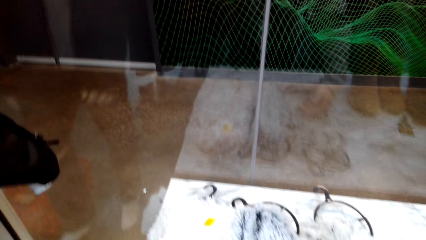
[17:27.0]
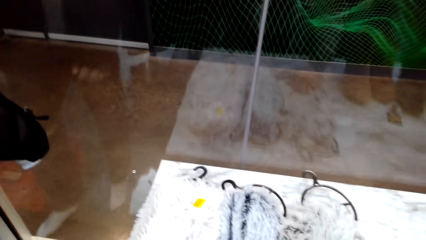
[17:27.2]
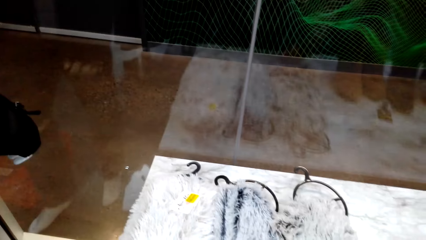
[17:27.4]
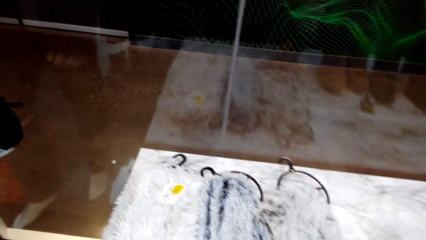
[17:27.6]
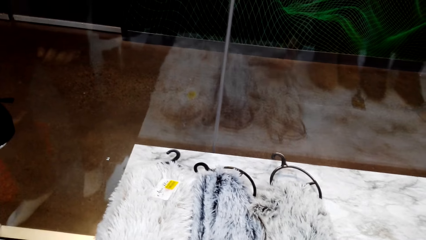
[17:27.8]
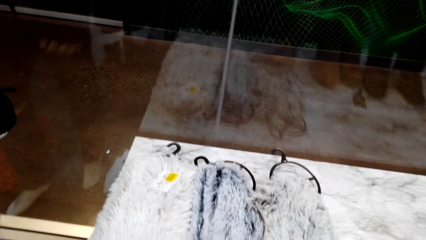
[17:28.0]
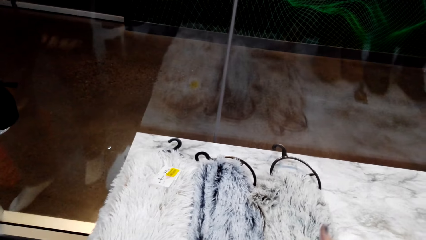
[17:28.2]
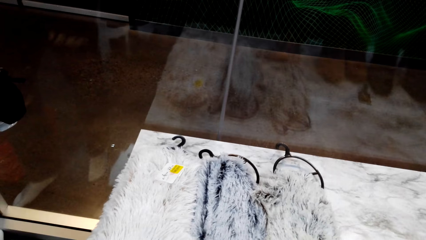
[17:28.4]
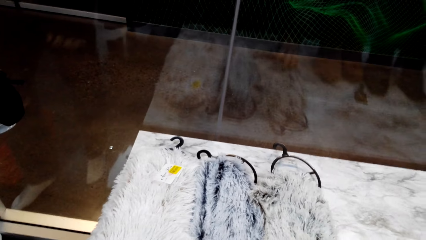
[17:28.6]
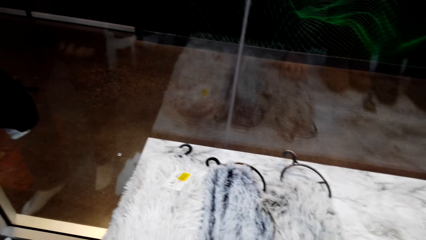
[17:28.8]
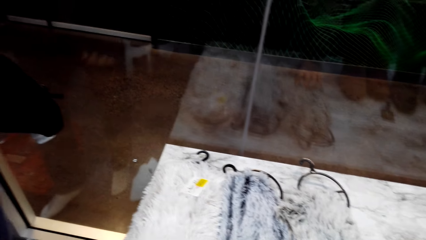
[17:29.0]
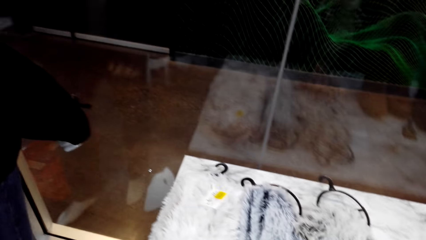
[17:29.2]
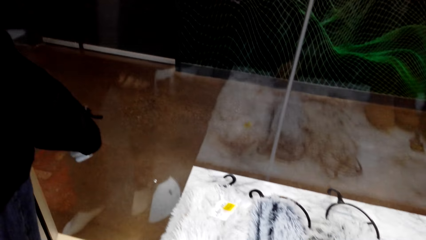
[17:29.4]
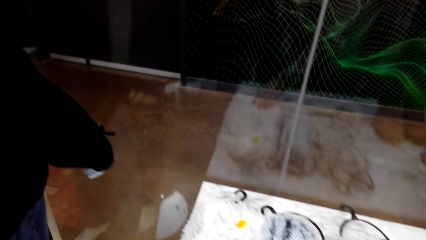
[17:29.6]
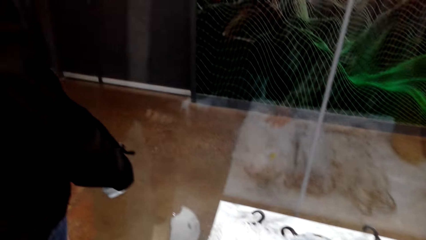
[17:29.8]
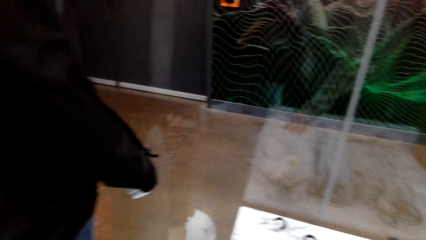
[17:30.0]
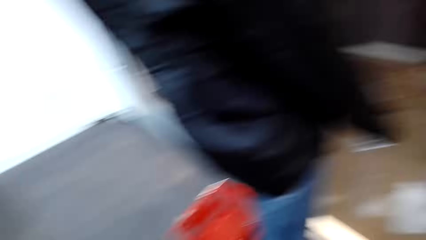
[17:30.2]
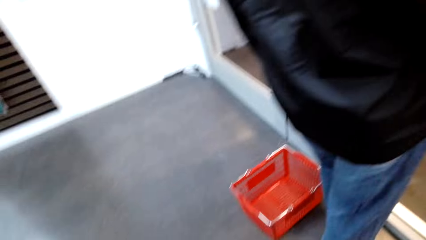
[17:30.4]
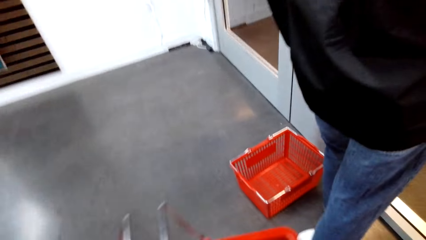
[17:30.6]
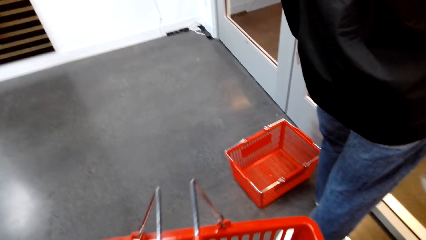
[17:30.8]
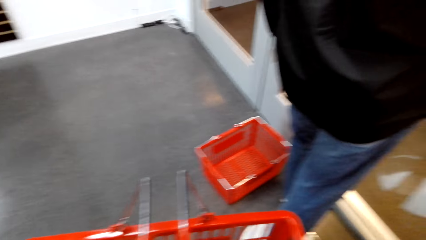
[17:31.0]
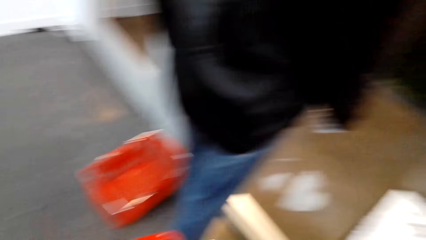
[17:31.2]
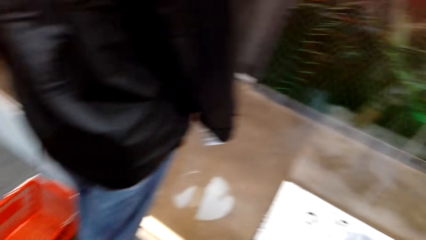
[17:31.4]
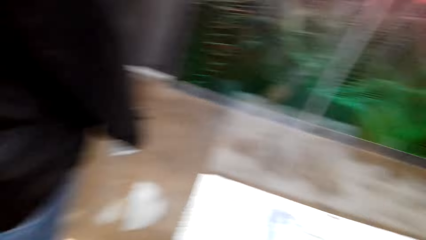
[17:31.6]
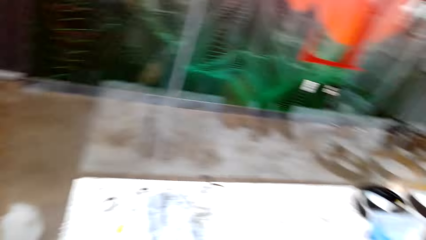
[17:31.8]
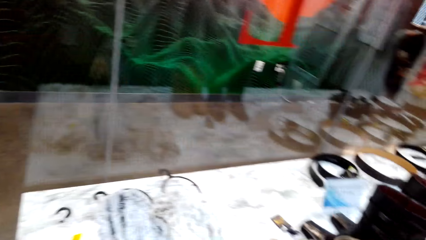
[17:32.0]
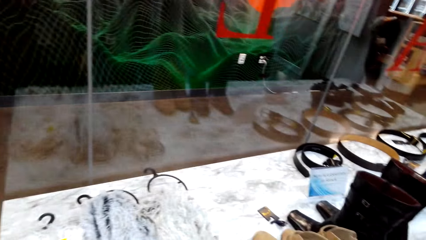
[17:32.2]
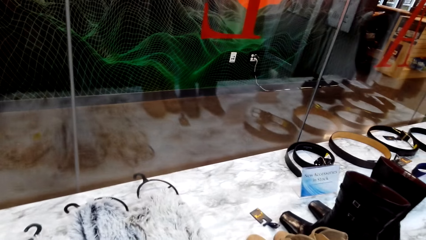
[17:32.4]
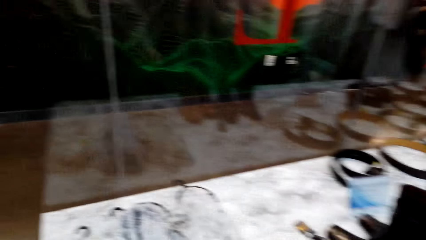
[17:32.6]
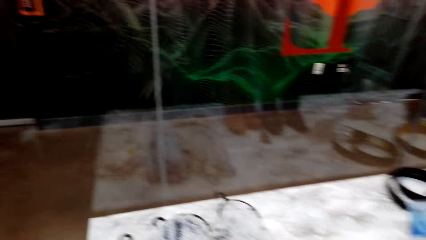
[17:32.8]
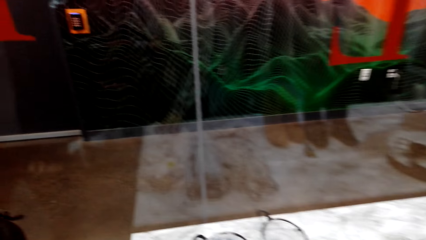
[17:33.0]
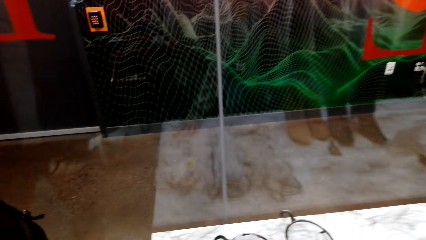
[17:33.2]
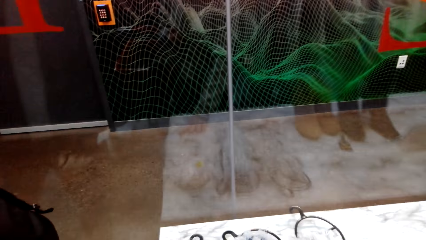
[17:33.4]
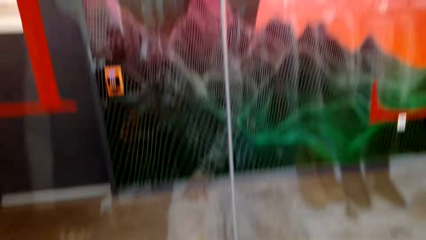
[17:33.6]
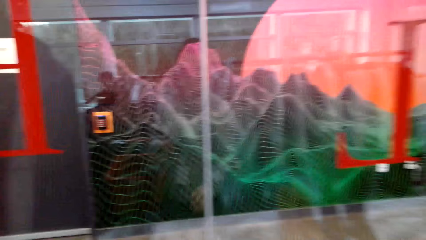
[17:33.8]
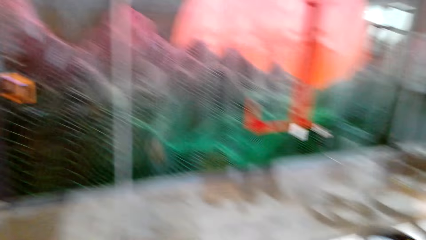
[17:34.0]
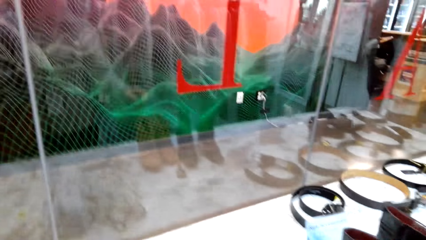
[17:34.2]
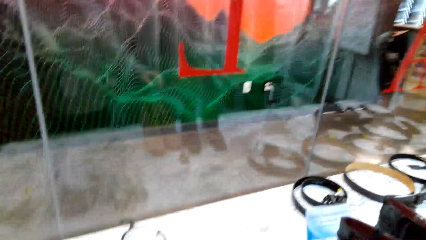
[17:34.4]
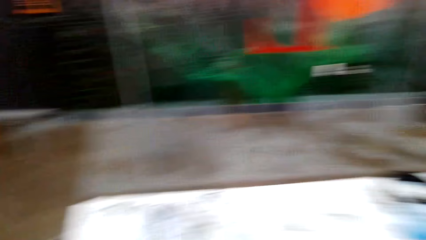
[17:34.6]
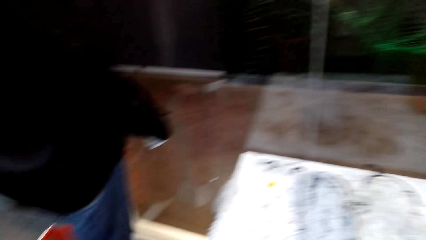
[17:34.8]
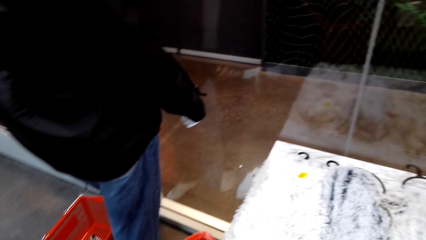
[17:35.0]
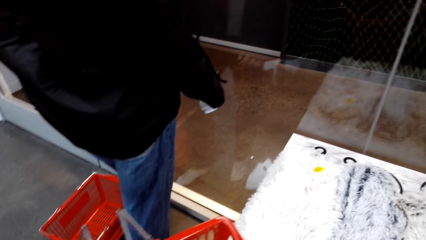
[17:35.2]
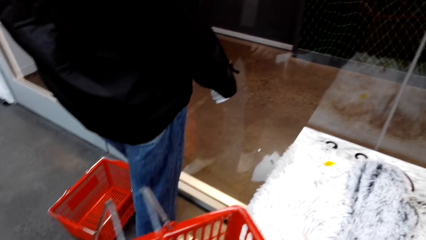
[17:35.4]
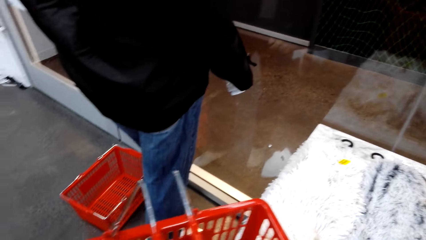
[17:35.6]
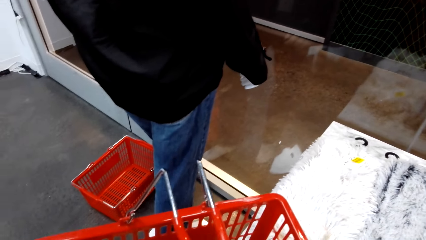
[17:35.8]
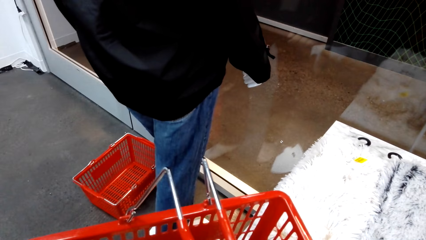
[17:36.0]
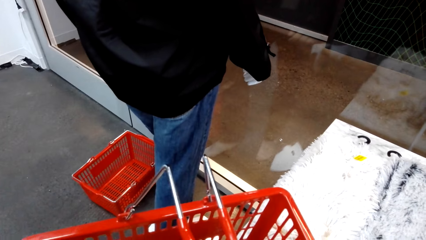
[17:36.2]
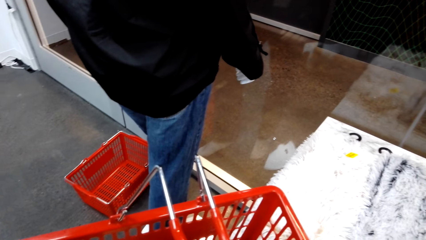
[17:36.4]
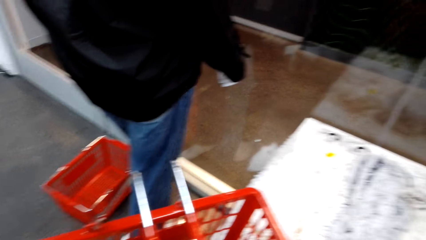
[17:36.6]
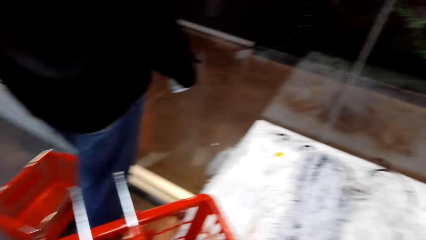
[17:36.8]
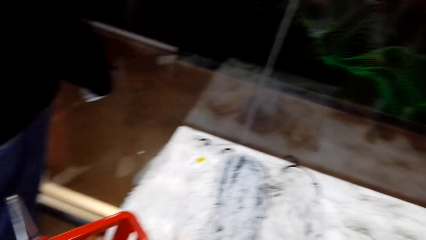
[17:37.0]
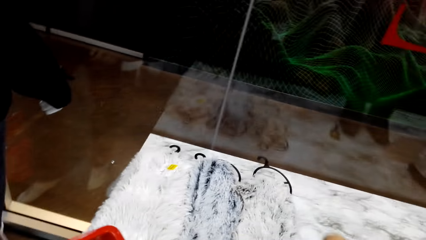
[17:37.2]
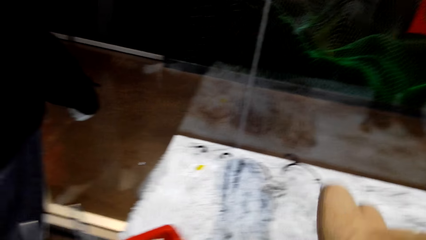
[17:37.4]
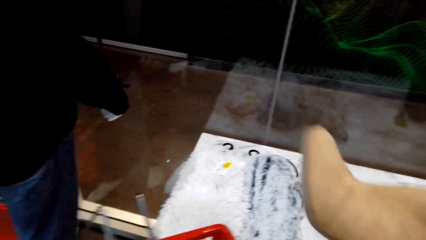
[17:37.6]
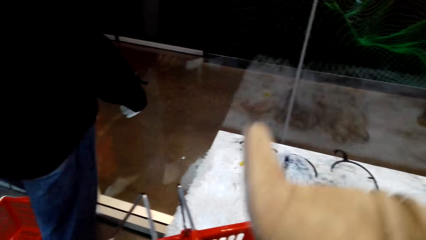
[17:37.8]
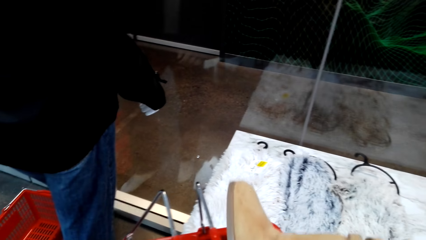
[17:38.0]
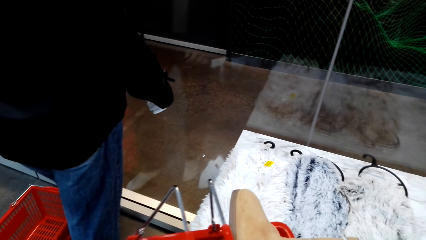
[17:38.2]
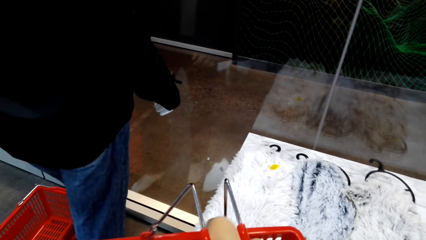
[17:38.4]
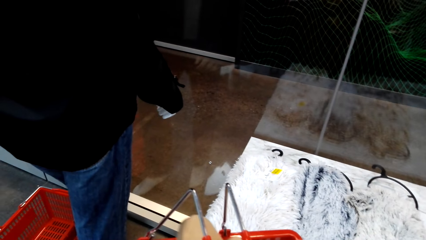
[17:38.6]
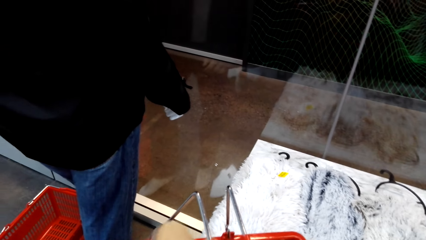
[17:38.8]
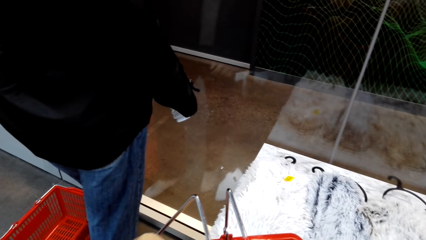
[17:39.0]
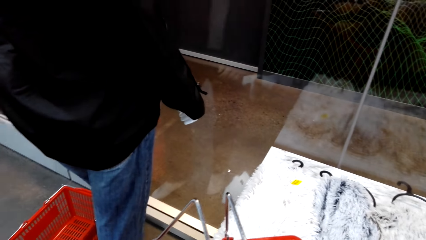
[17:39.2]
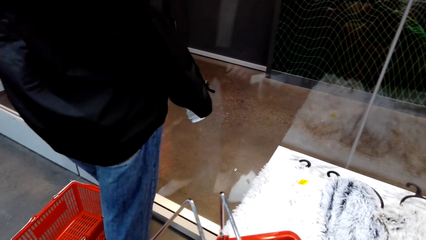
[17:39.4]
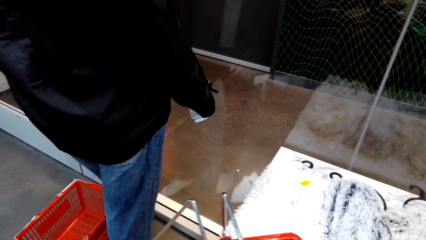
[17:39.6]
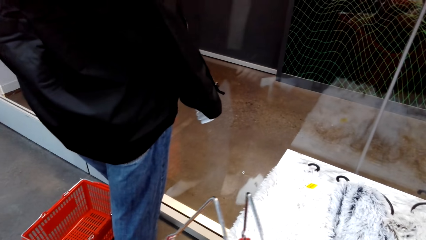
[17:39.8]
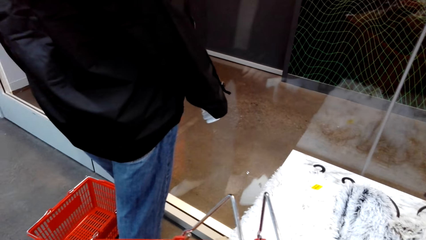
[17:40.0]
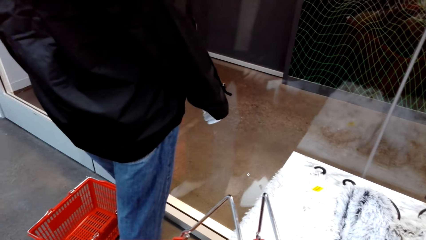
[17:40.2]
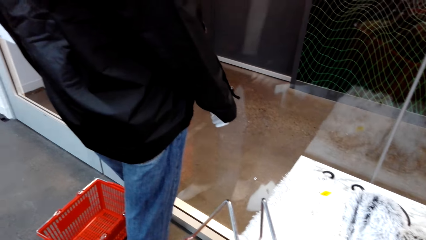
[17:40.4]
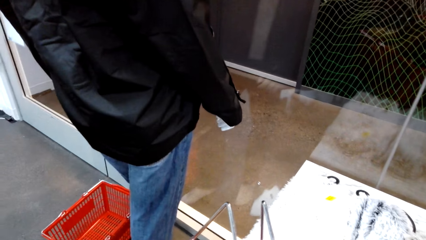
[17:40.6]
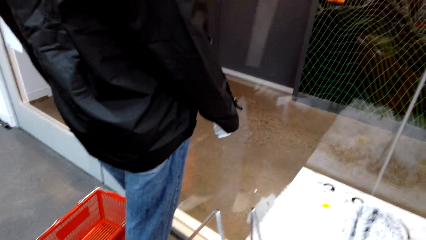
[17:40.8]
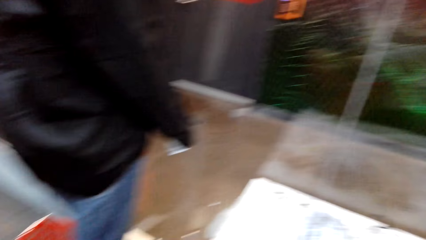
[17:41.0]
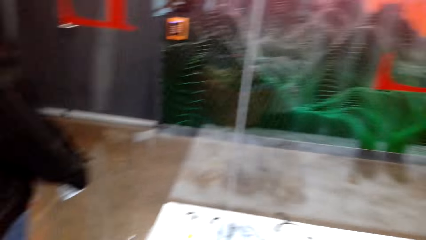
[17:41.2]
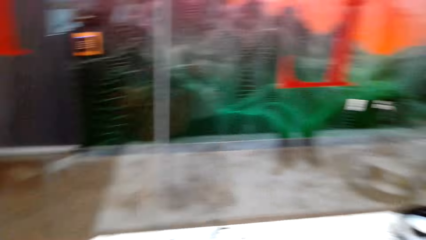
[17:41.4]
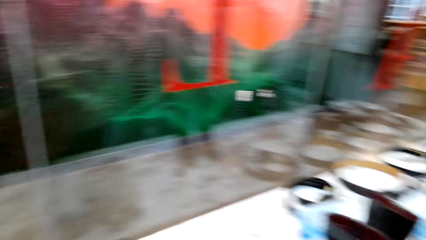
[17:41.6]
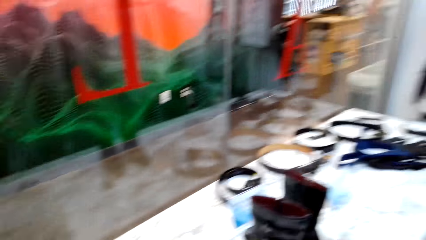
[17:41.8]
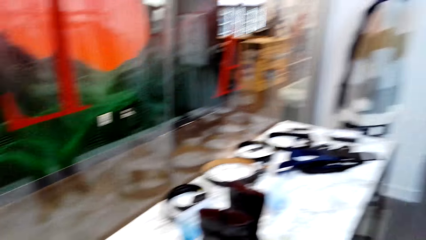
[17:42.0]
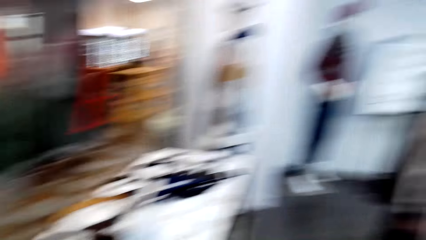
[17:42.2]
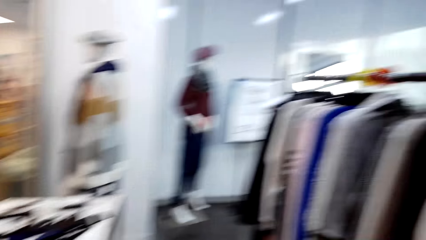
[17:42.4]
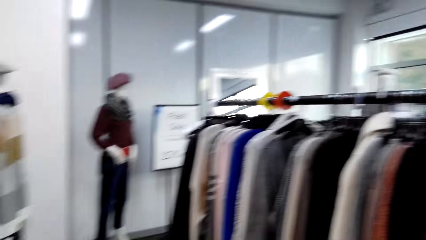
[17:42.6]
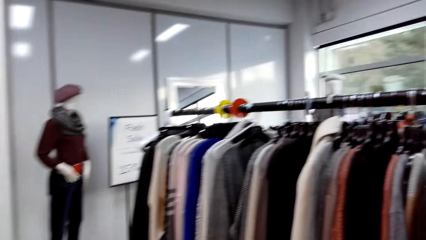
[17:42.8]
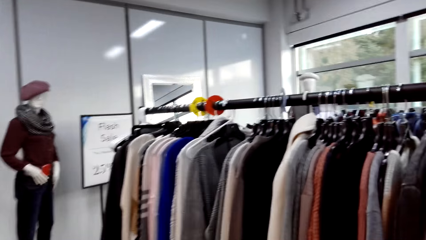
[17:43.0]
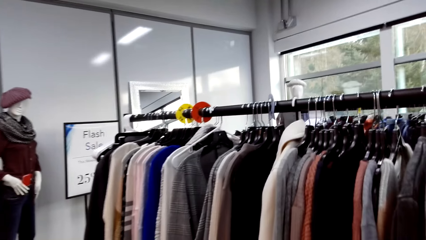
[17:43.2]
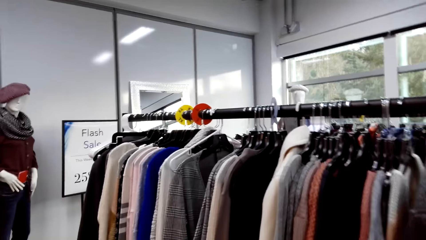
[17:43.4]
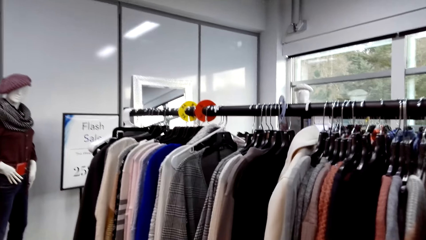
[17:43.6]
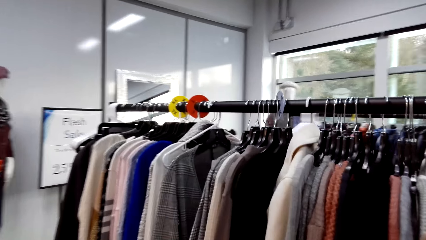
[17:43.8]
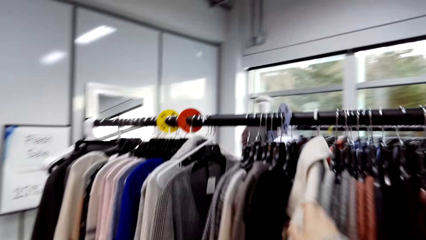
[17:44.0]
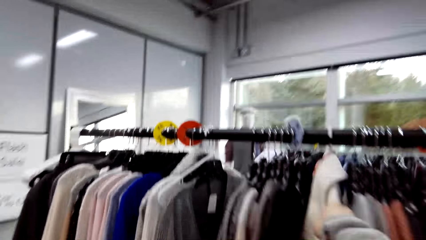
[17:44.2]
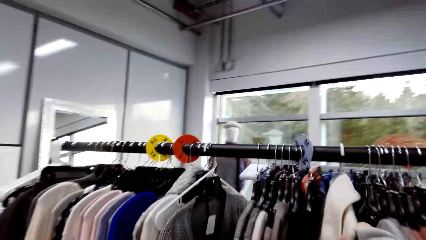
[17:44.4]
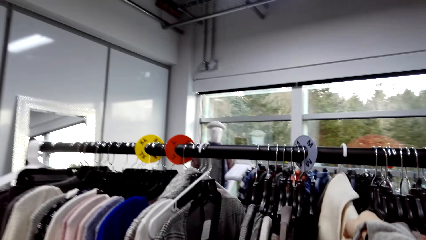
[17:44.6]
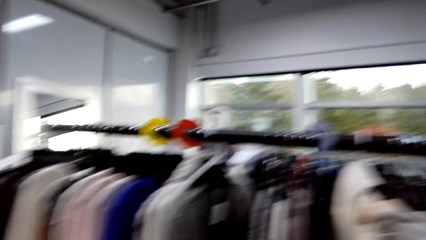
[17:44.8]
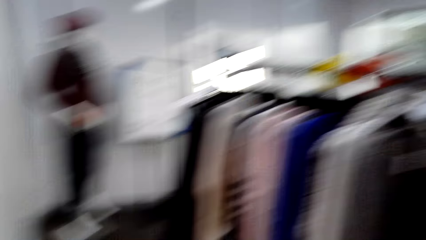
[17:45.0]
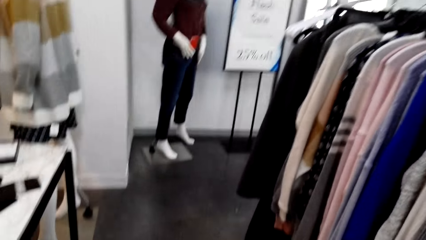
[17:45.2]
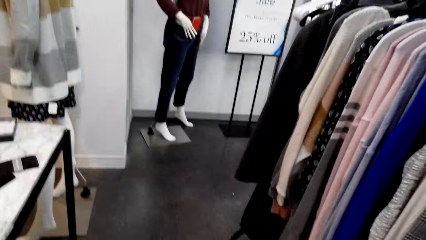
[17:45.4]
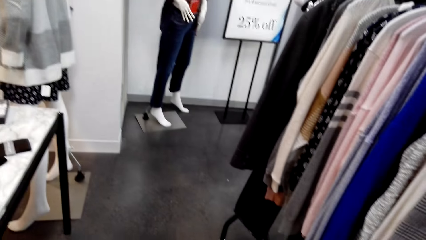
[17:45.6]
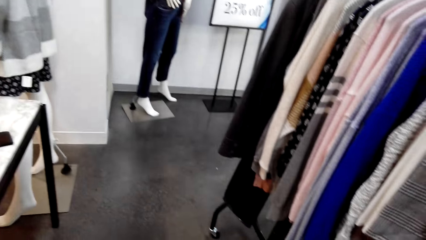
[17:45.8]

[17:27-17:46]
The camera wearer stares at the floor. They look around. They touch a scarf with the right hand. They stare at the floor. They hold a shoe. They put the boots in the basket. They look around. They walk in the shop. They stare at the blouses.
